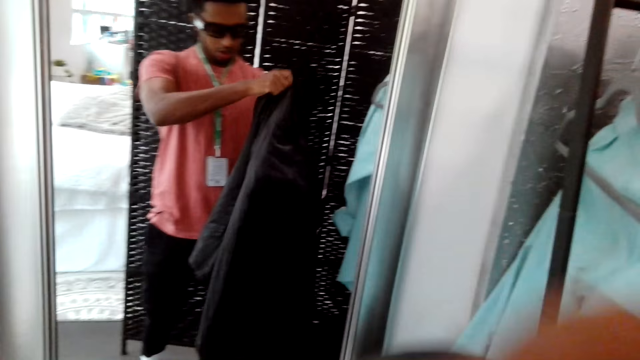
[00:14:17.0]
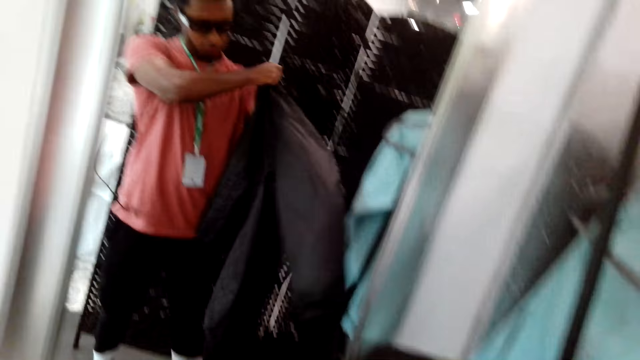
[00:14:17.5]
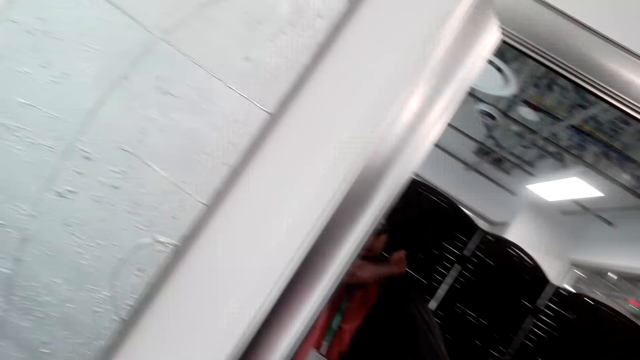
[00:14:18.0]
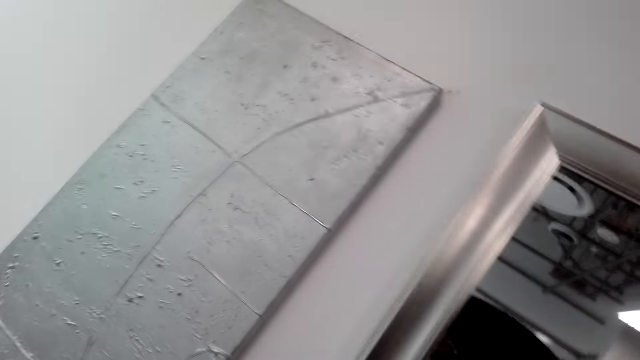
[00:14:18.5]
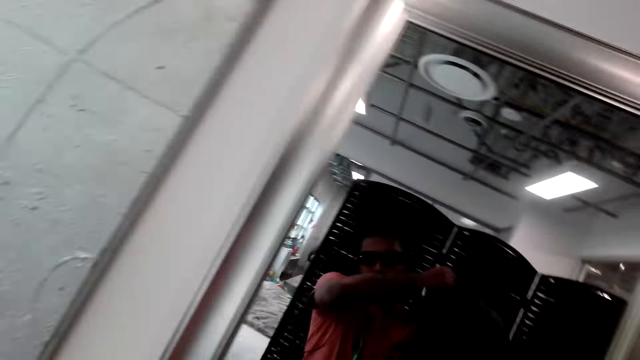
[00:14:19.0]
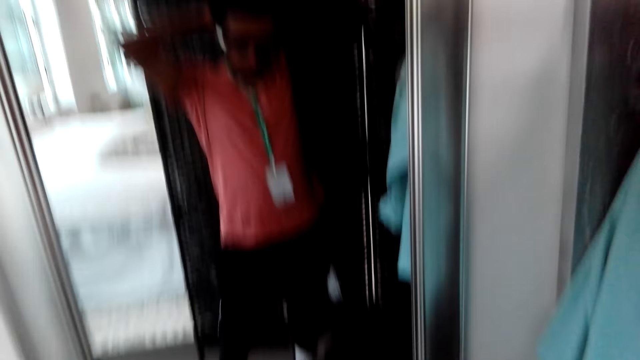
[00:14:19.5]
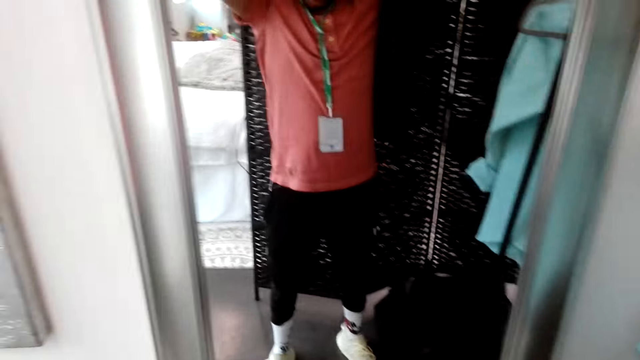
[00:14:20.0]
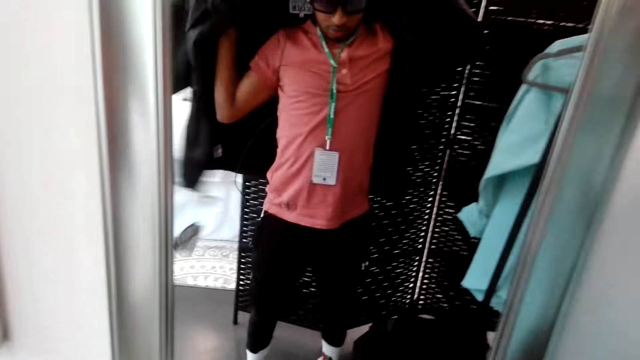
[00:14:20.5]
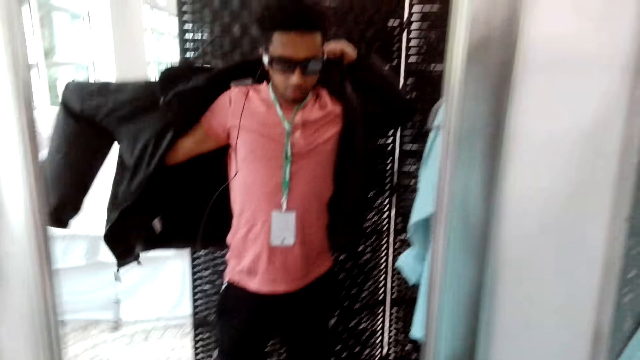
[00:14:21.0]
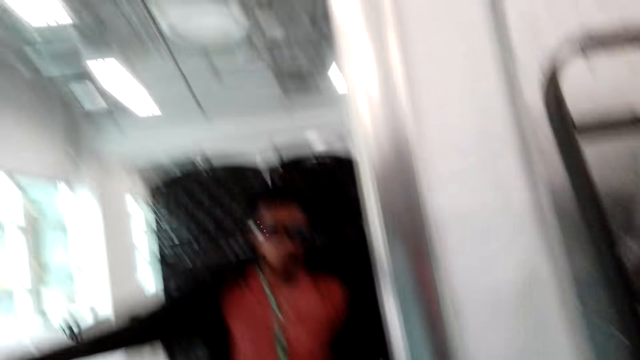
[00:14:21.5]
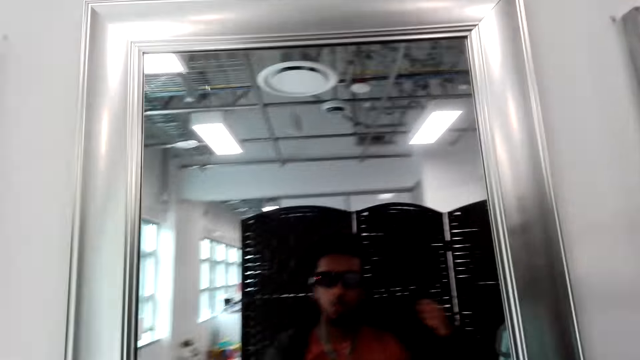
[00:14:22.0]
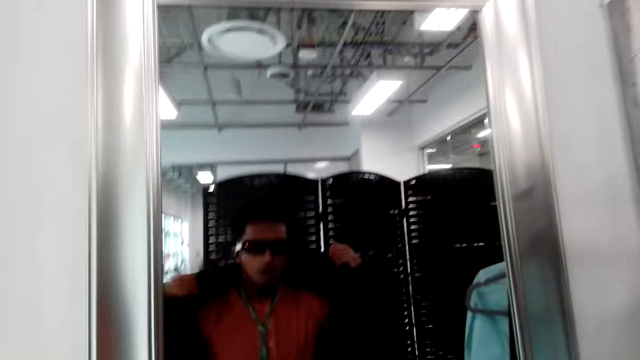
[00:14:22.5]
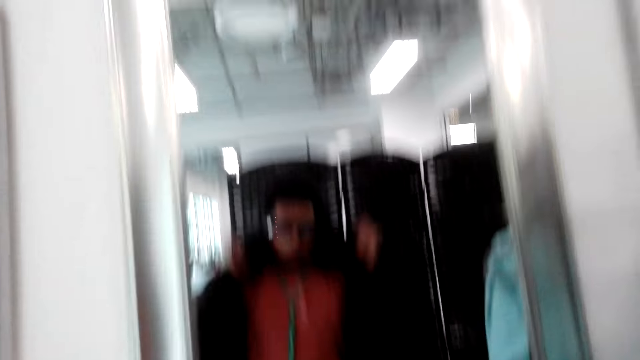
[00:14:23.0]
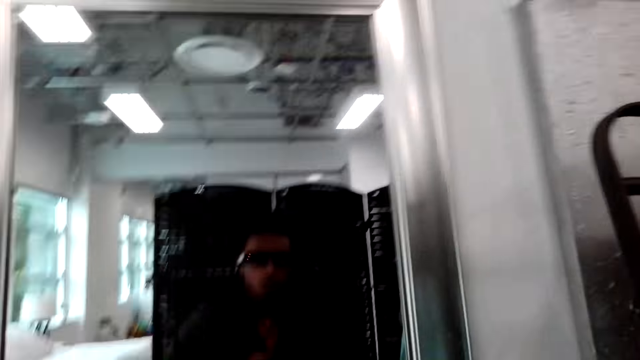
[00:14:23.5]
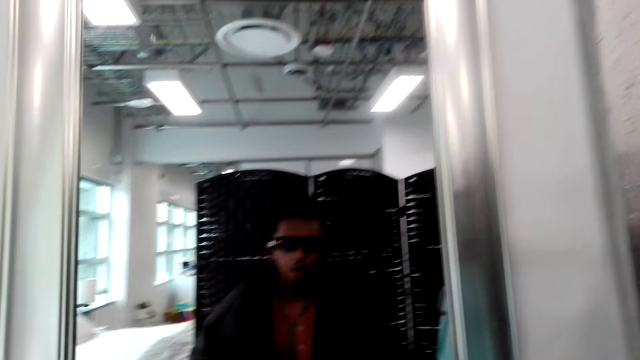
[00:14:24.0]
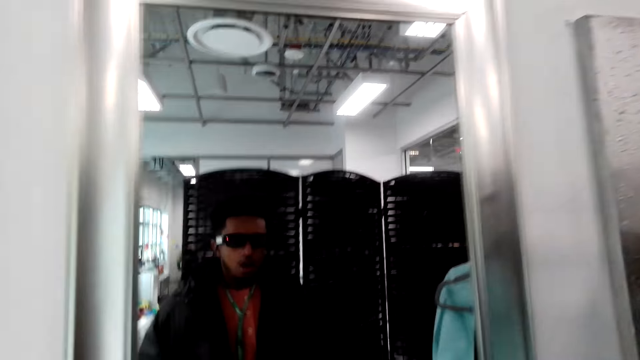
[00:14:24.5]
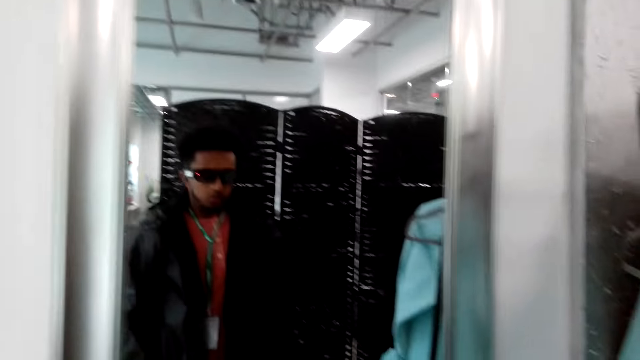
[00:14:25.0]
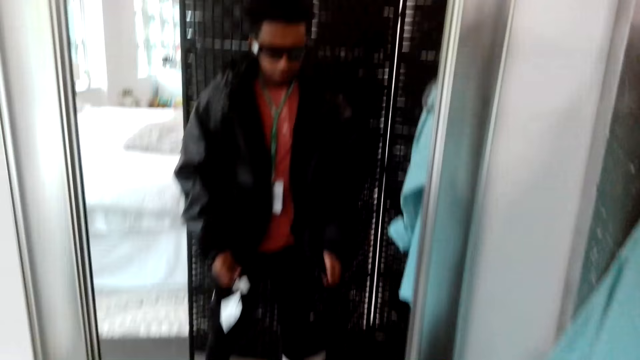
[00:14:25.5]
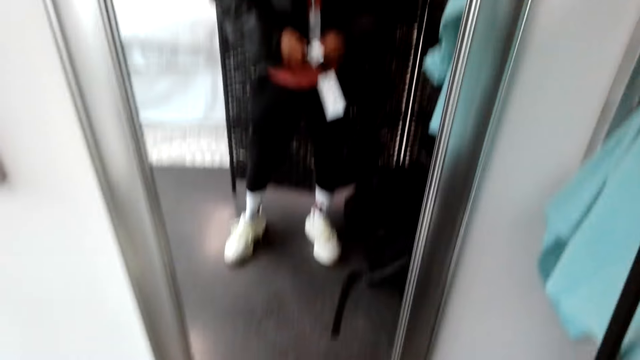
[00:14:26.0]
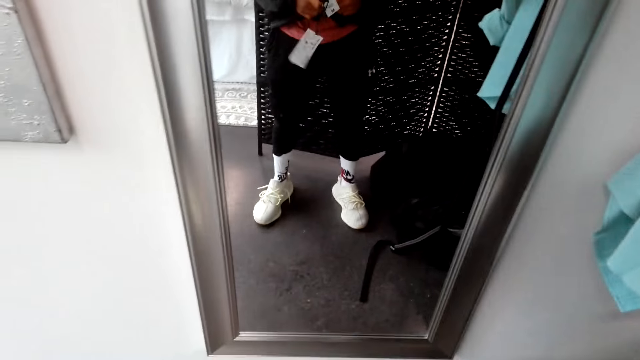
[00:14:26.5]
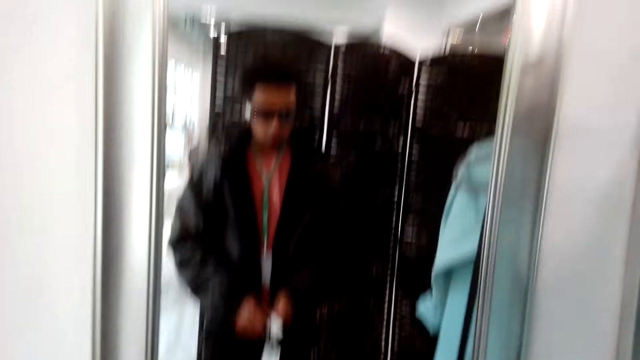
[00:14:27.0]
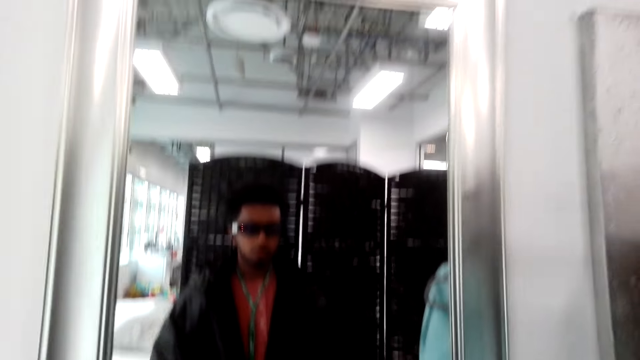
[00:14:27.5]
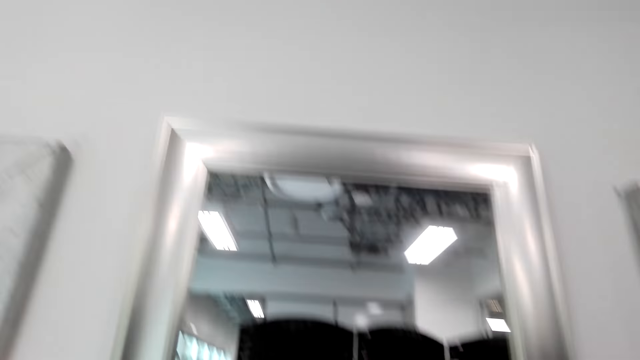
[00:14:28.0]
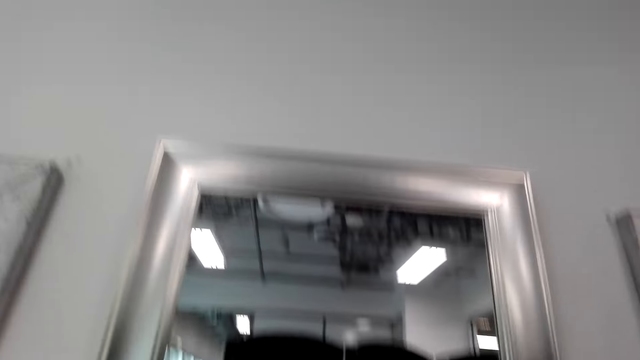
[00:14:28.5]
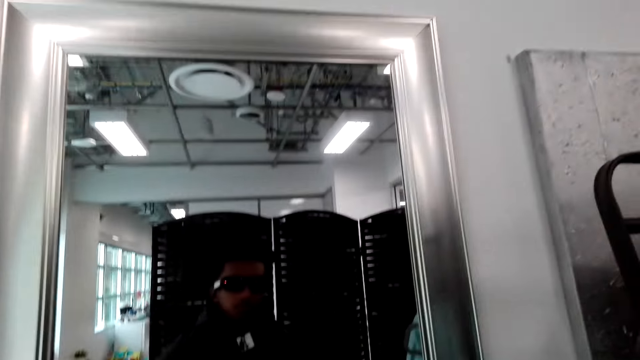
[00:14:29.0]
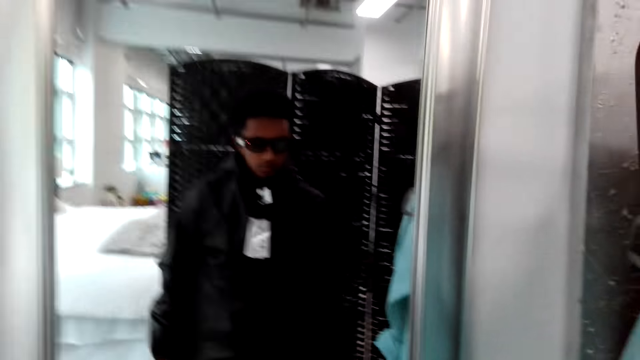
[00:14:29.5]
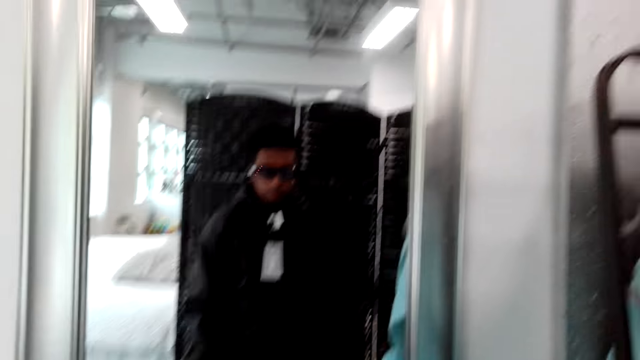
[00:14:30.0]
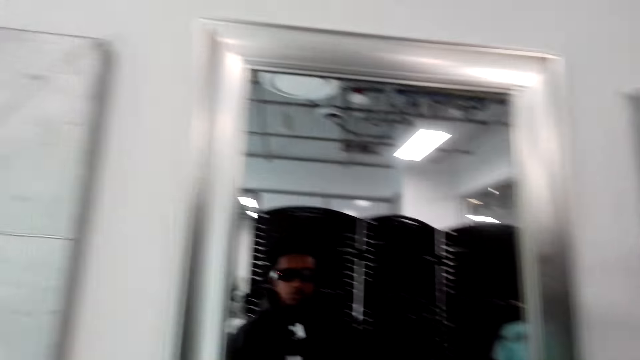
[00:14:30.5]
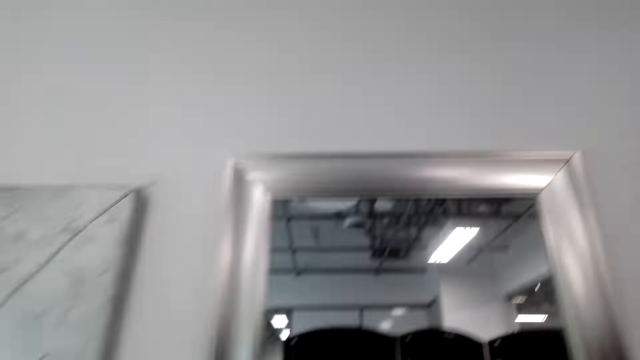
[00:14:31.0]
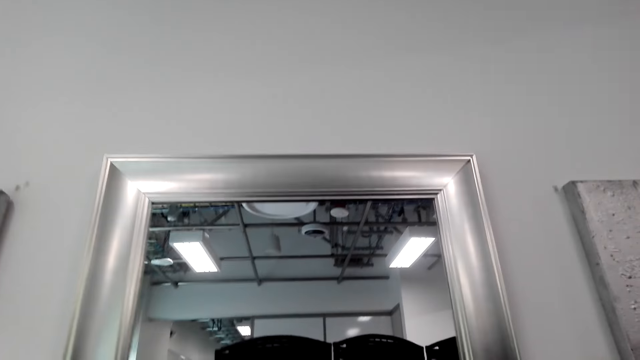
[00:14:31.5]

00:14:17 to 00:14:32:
The camera wearer puts on the jacket. They cough. They zip the jacket. They look in the mirror.

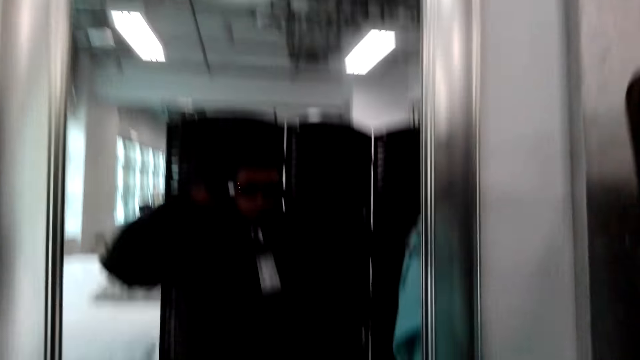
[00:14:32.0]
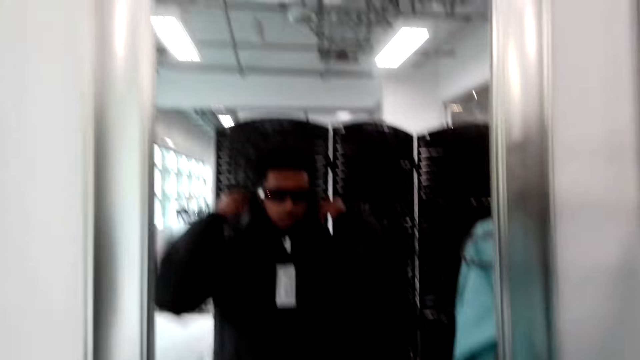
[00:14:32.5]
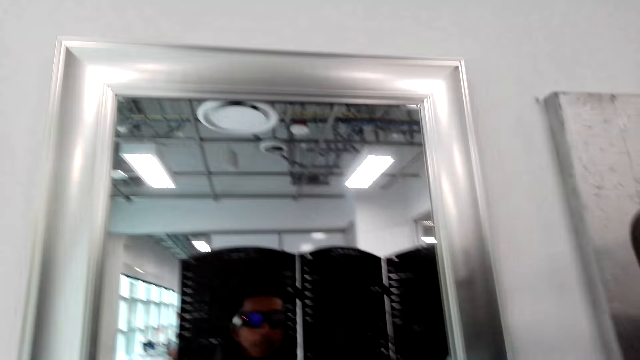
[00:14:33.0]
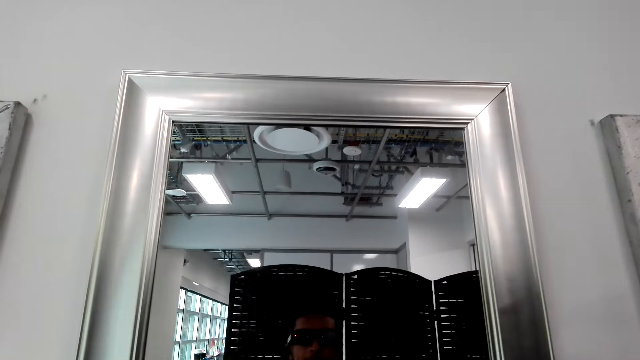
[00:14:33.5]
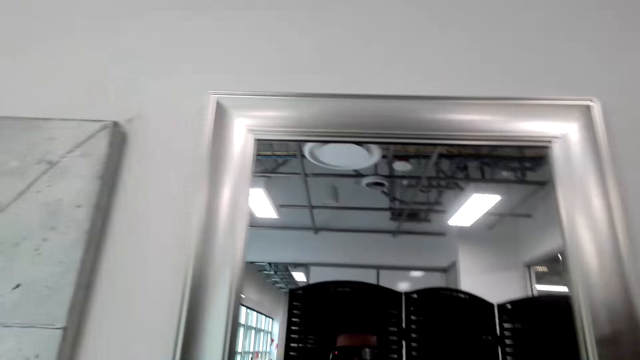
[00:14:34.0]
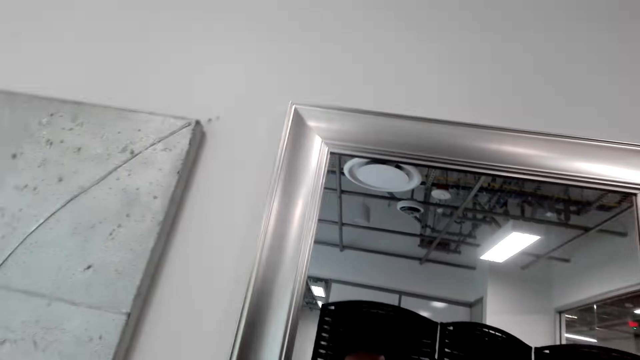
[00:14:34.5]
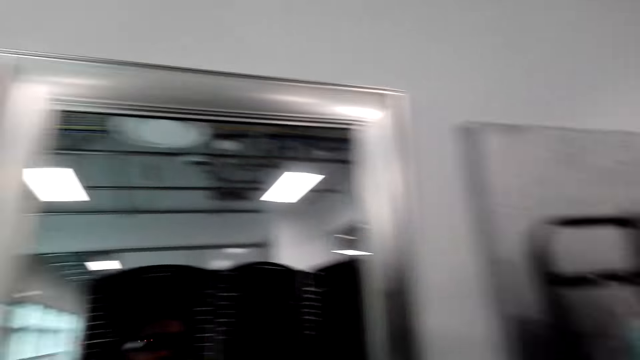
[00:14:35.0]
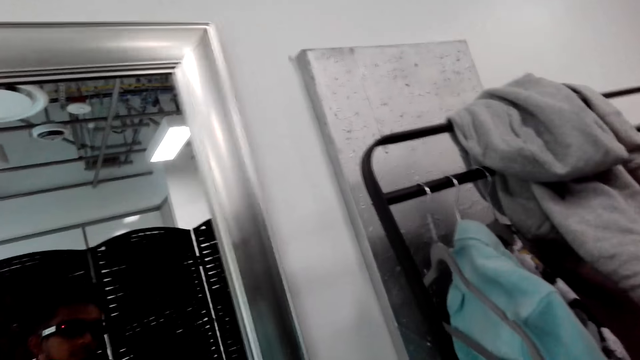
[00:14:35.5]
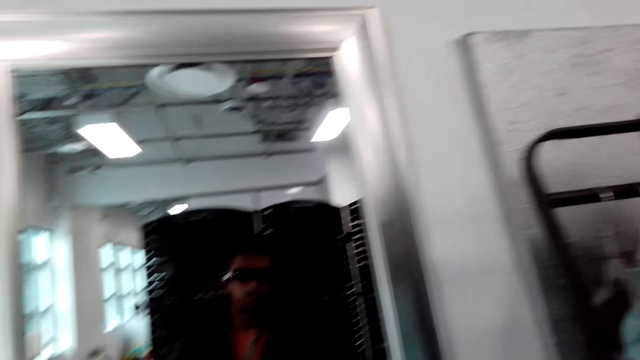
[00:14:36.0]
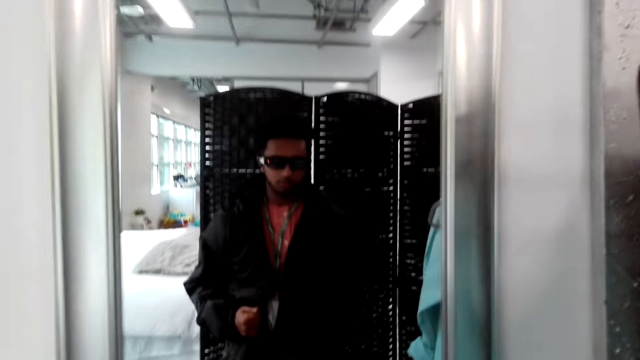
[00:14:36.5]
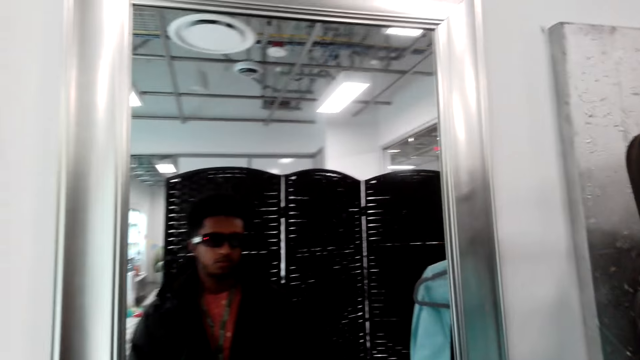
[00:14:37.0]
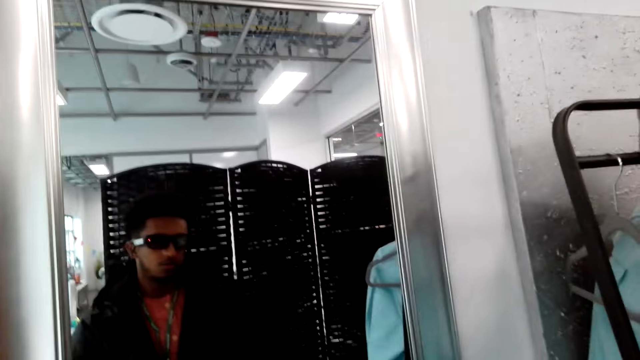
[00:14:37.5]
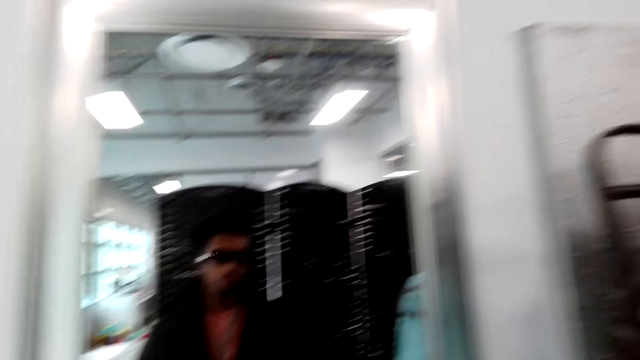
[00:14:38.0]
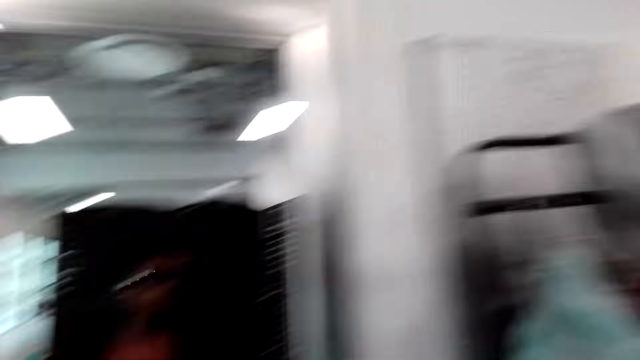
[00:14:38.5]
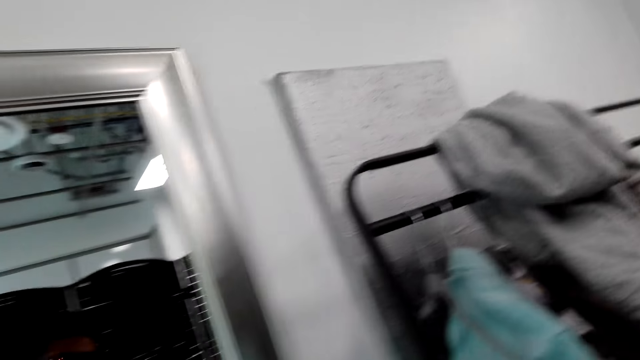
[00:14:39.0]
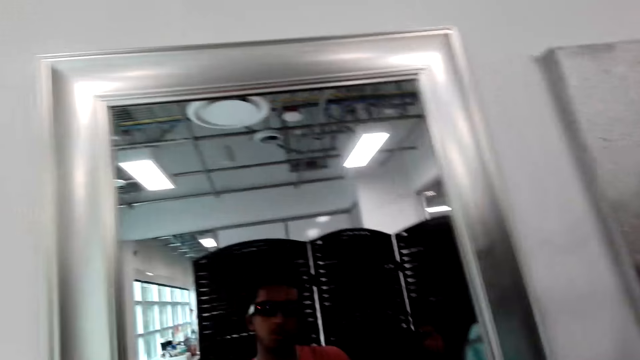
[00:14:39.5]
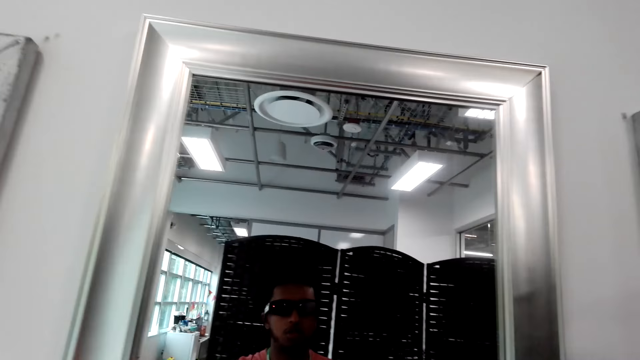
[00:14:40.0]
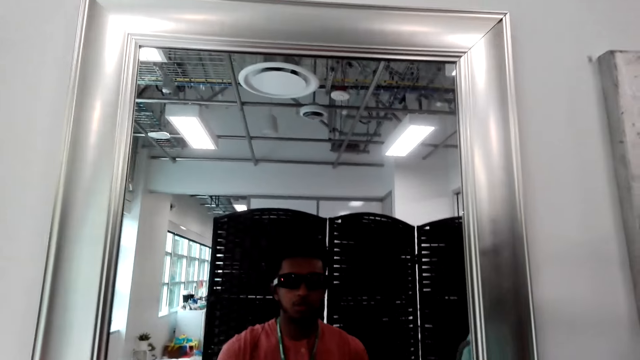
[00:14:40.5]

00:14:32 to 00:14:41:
The camera wearer unzips the jacket. They remove the jacket. They look in the mirror.
